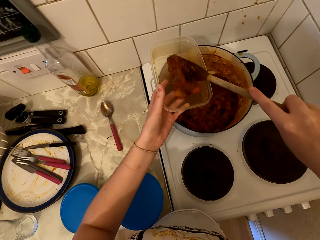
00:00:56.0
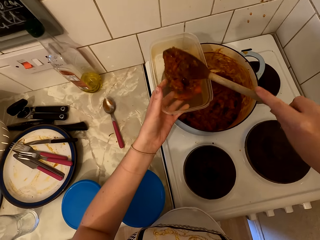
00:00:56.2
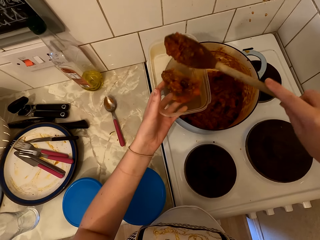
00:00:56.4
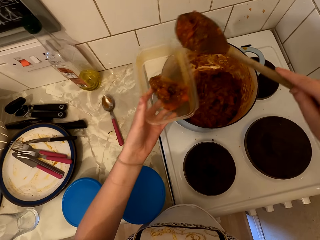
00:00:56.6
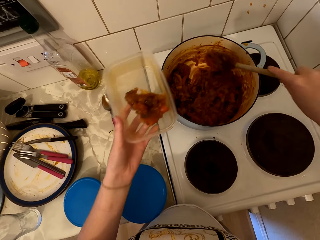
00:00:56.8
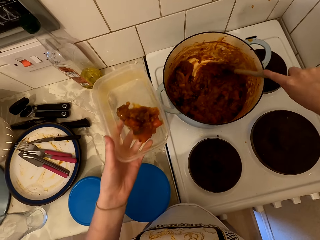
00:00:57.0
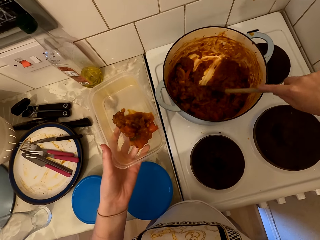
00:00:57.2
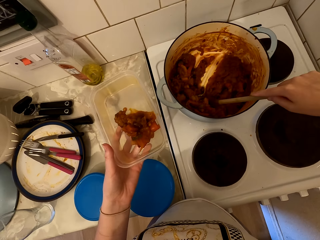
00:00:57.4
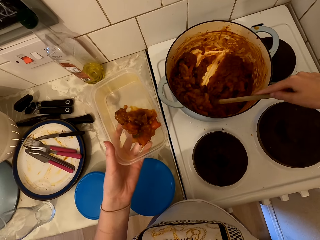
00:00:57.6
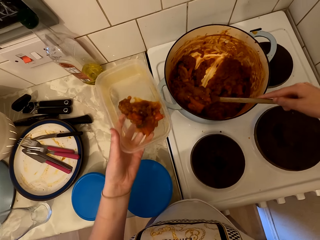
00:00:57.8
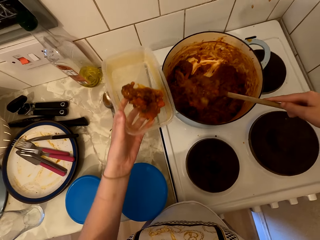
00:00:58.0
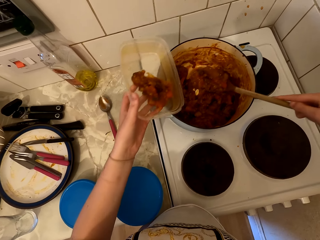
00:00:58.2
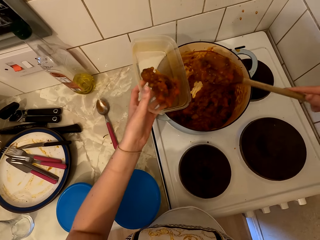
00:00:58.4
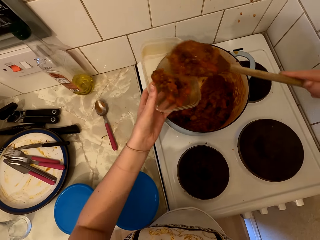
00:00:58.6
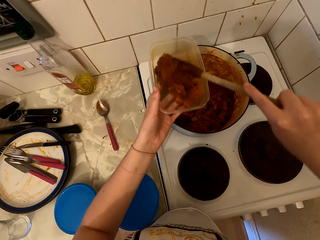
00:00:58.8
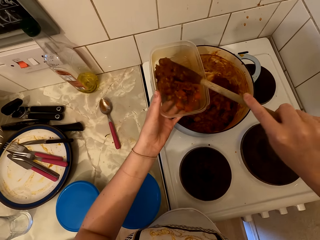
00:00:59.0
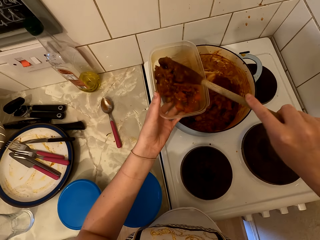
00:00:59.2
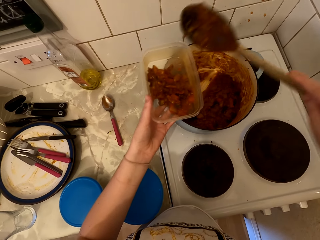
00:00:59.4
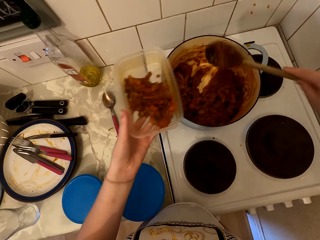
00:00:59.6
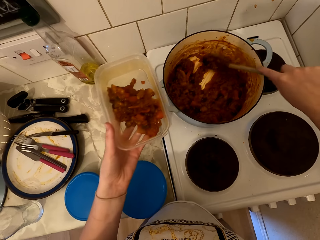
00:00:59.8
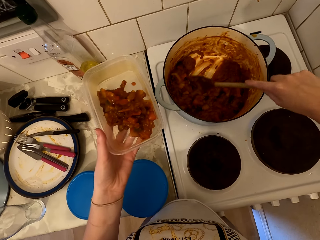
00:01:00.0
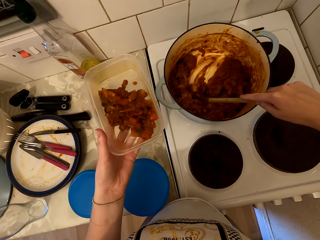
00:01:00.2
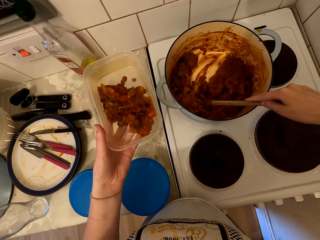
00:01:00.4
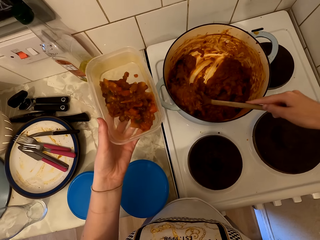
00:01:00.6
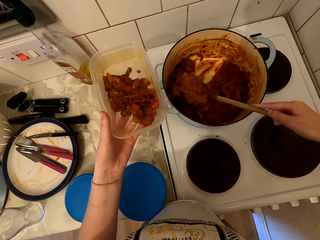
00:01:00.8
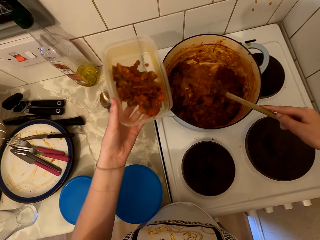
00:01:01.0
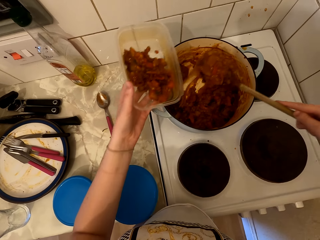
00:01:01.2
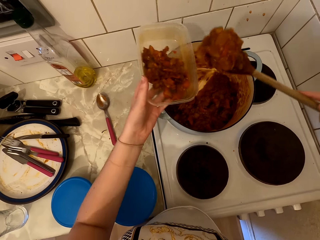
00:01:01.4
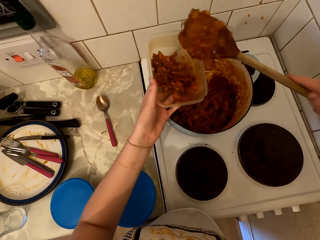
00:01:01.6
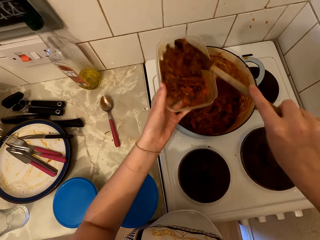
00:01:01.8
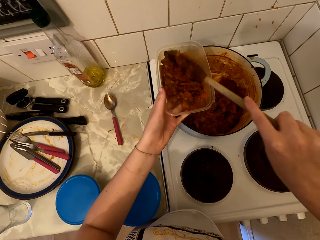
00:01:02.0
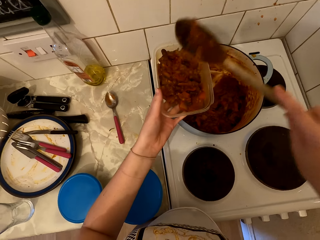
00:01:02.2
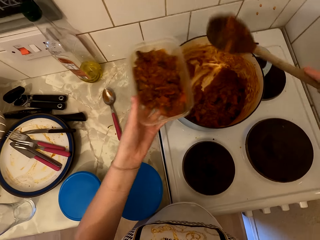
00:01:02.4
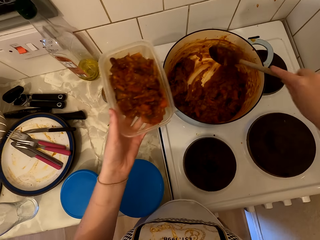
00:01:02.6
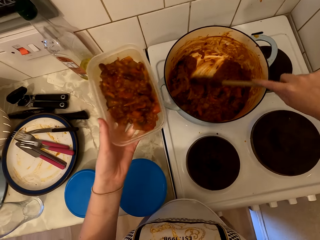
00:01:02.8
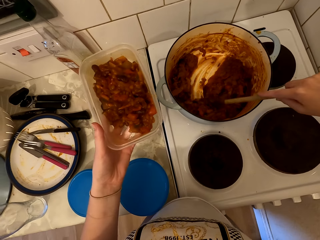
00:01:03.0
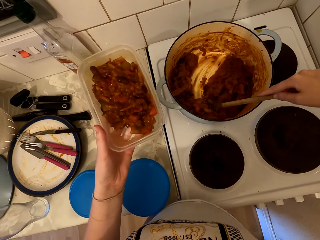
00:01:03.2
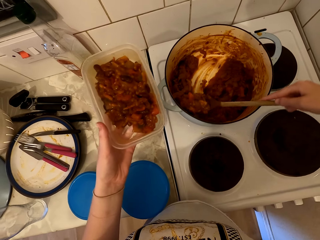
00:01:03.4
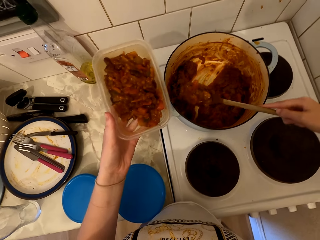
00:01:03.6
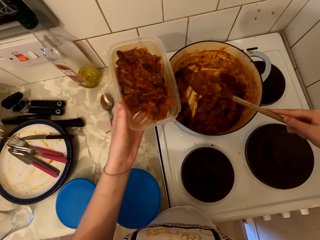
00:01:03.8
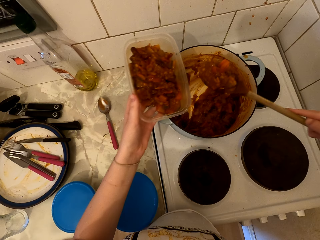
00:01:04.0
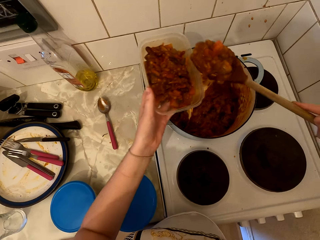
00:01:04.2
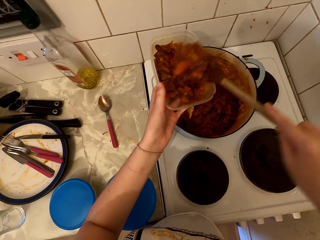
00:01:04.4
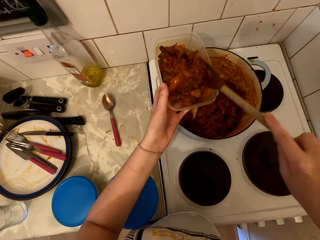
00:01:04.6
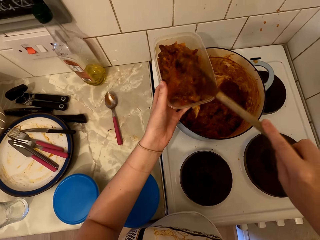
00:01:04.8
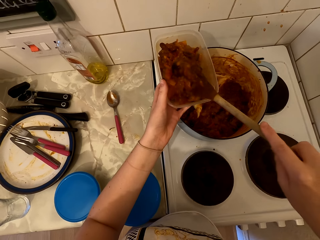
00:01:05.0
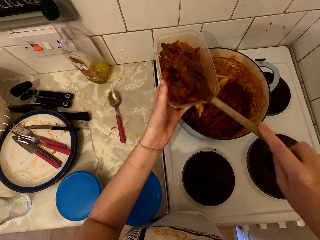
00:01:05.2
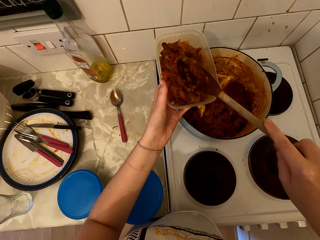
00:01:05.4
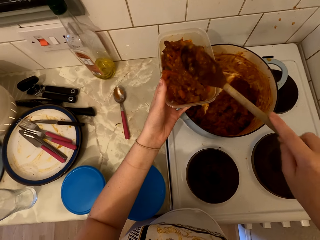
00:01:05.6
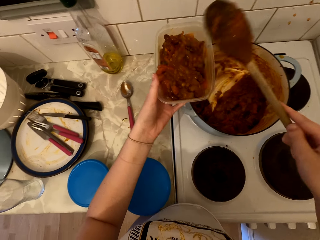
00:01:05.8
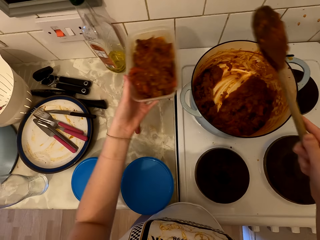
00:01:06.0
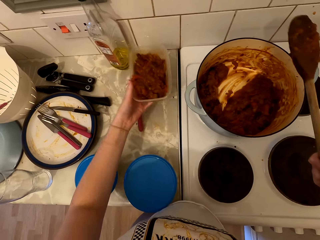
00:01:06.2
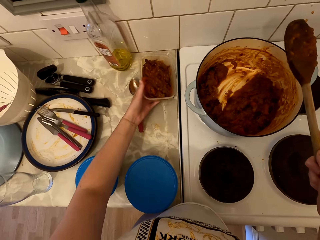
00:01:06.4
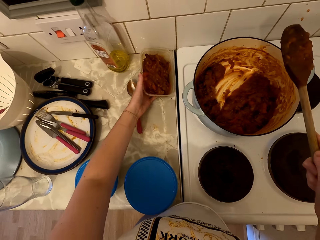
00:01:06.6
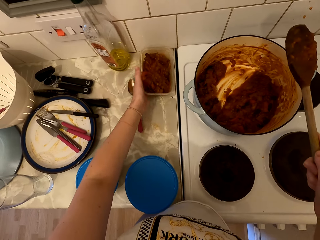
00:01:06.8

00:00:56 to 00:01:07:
The camera wearer scoops beef stew from the cooking pot, and pours the beef stew in the dish or tin. They scoop the beef stew from the cooking pot, and pour the beef stew in the dish. They scoop the beef stew from the cooking pot, and pour the beef stew in the dish. They scoop the beef stew from the cooking pot, and pour the beef stew in the dish.

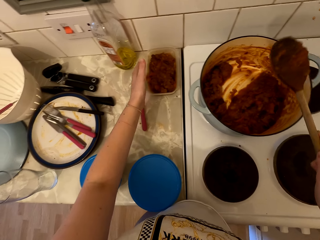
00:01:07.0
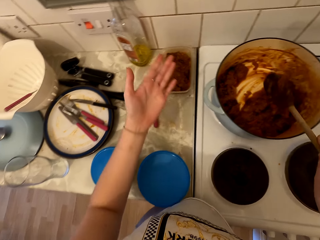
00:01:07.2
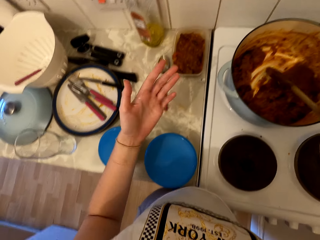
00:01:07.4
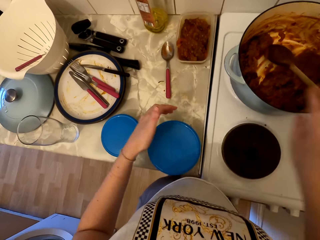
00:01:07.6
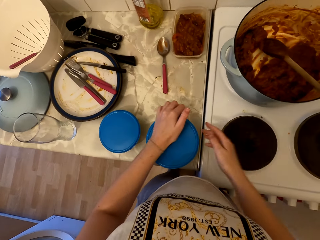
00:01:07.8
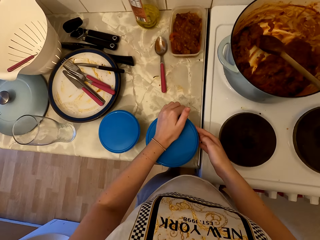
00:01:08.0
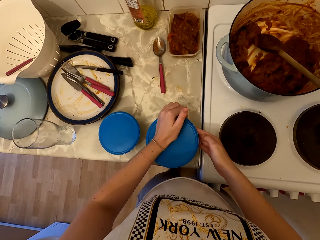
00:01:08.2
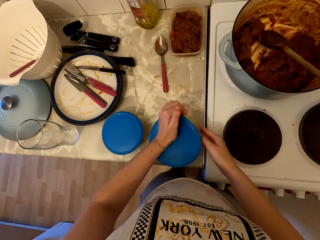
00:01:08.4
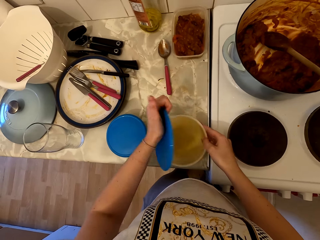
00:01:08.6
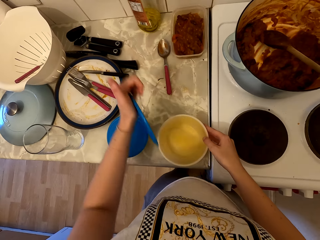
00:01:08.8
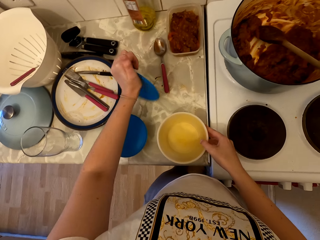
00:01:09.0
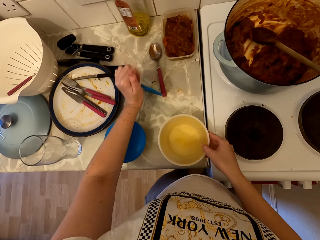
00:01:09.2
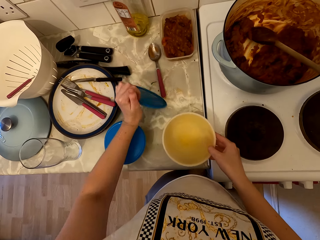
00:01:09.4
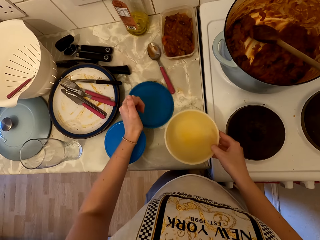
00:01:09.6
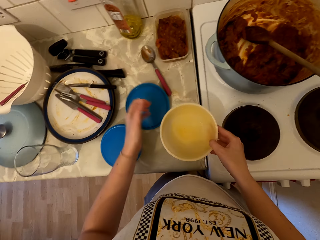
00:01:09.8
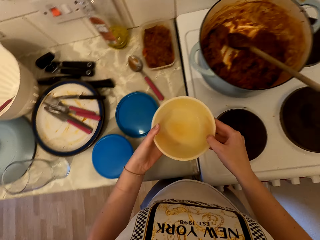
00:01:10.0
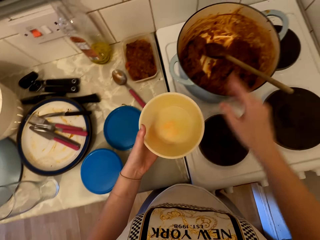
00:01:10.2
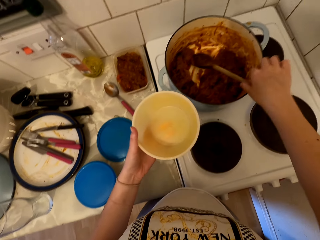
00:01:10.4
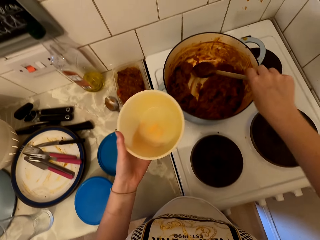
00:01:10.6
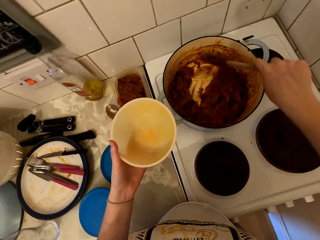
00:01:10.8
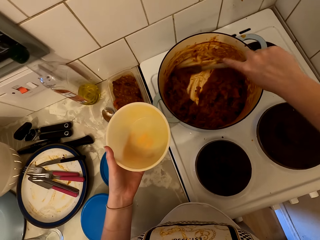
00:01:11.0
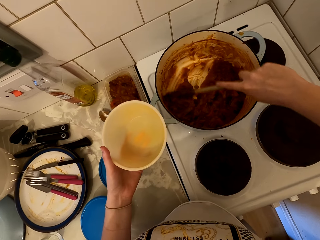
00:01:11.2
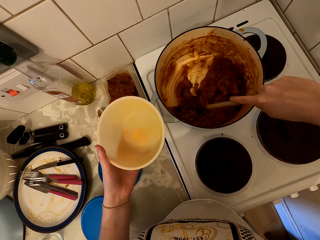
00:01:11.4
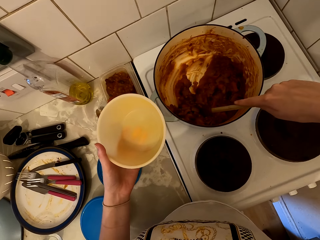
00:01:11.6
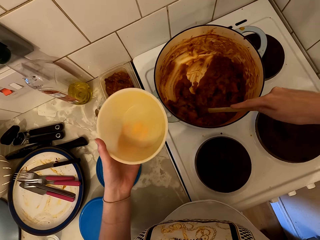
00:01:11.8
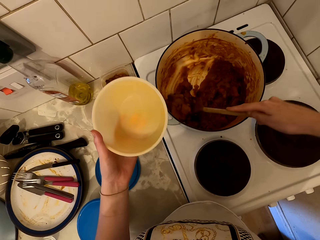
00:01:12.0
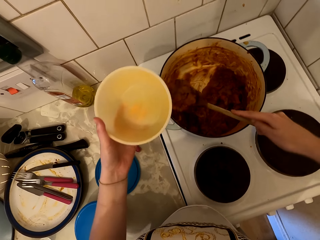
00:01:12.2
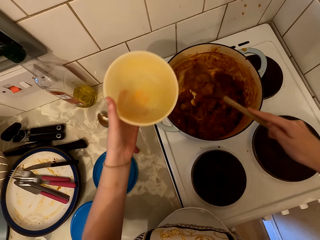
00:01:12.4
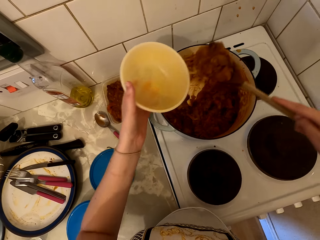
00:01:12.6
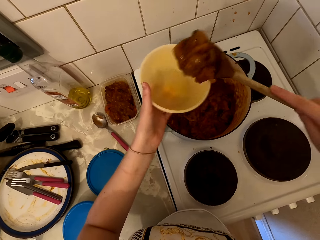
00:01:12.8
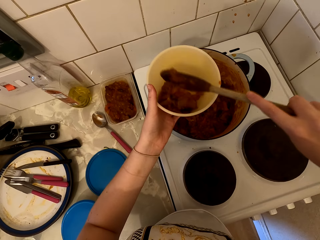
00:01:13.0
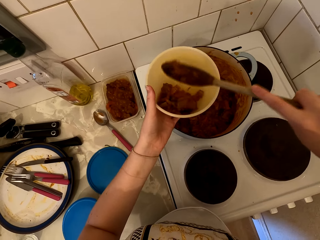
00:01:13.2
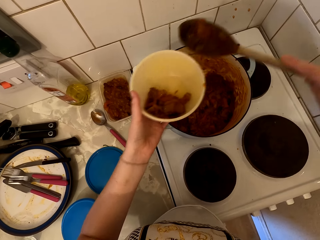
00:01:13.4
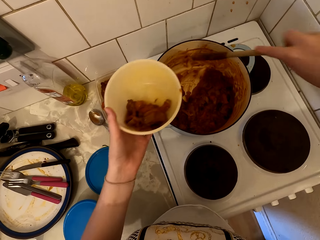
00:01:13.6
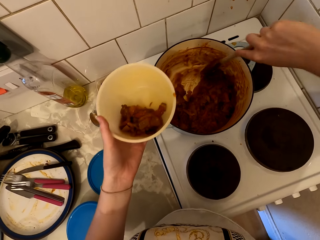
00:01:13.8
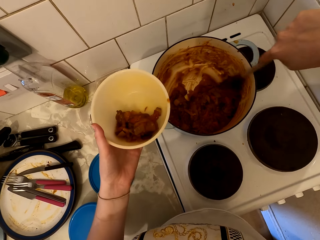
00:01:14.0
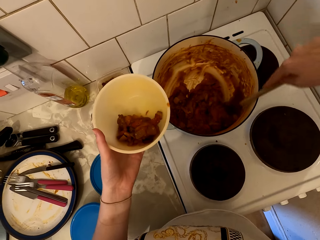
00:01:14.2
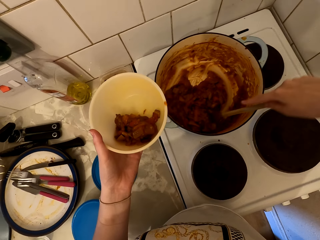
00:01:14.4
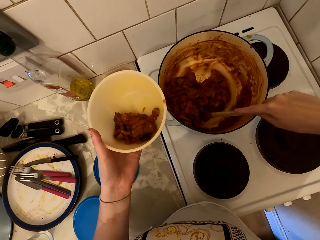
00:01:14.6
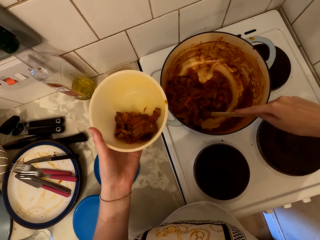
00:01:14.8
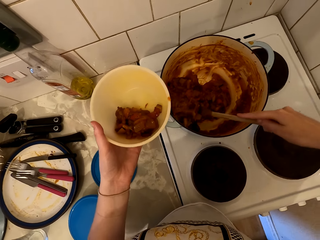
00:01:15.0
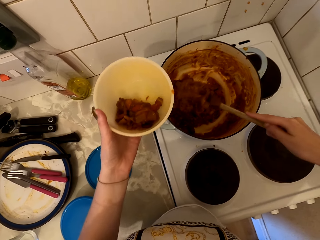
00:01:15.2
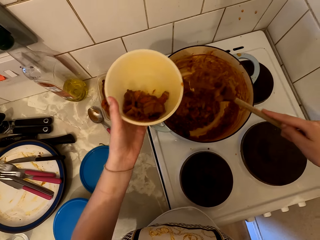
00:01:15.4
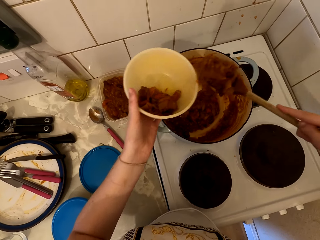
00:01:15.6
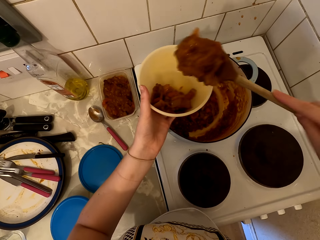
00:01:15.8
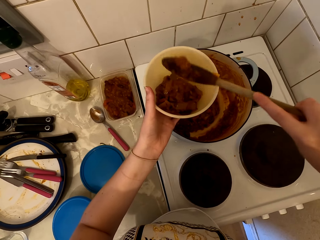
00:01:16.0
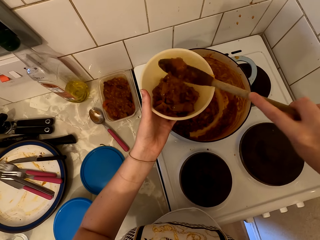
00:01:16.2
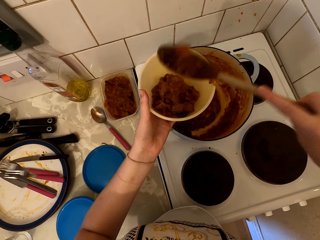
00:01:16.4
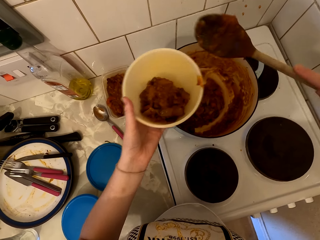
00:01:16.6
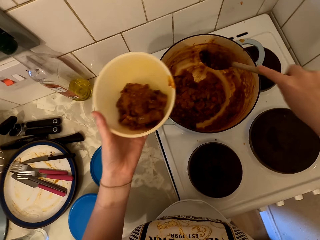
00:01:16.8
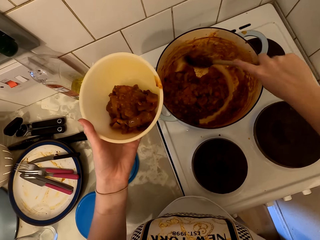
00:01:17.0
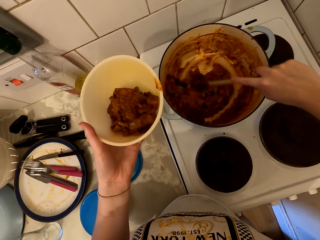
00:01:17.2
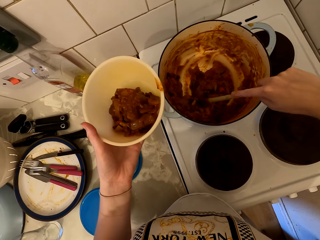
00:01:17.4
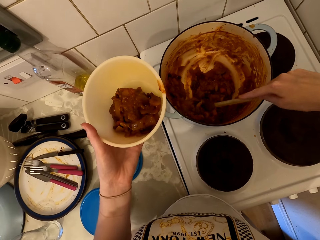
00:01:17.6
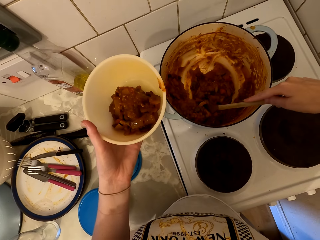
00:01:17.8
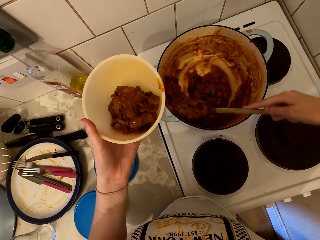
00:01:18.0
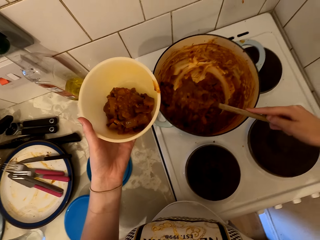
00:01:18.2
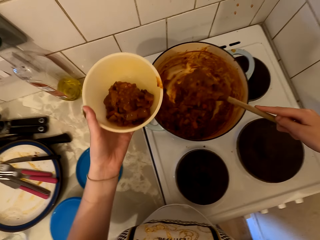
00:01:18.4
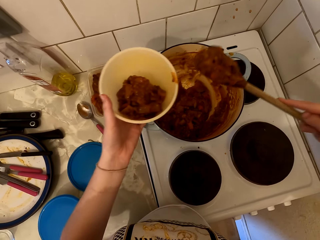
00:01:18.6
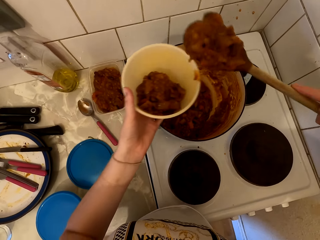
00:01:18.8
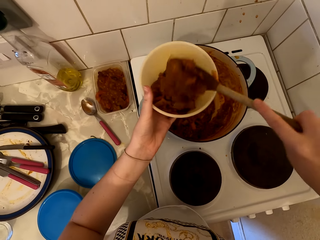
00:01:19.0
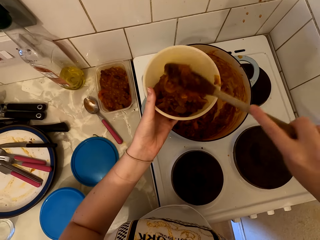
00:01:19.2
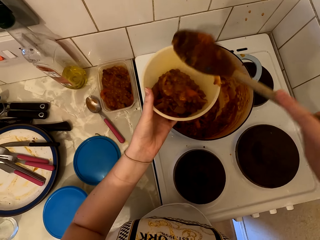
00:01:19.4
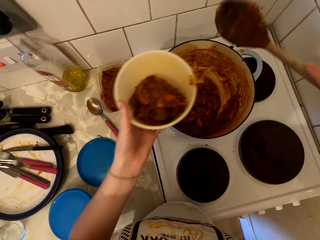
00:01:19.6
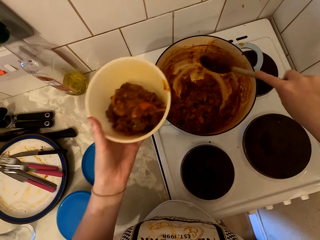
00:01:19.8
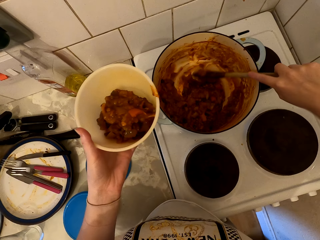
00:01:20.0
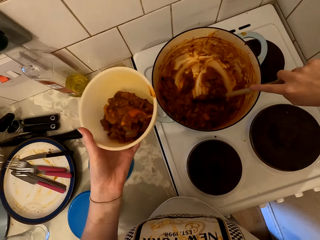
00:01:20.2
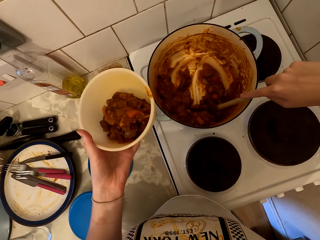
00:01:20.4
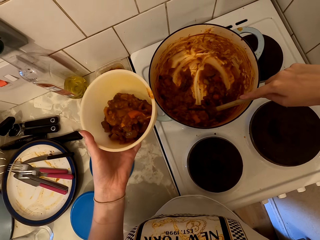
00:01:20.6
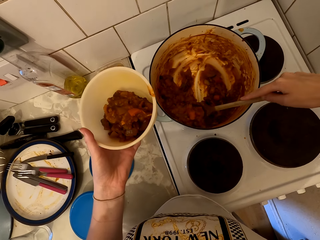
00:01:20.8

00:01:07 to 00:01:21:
The camera wearer puts the tin on the counter. They drop the scooping spoon in the cooking pot. They open the tin on the counter. They place the lid on the countertop. They scoop beef stew from the cooking pot, and pour the beef stew in the dish or tin. They scoop the beef stew from the cooking pot, and pour the beef stew in the dish. They scoop the beef stew from the cooking pot, and pour the beef stew in the dish.
